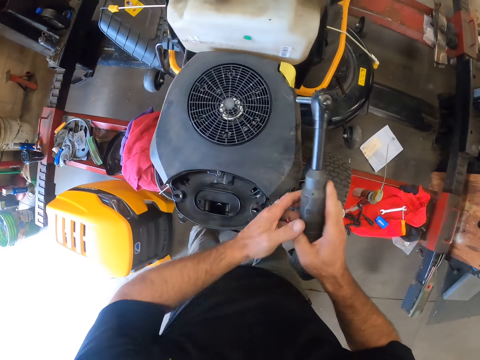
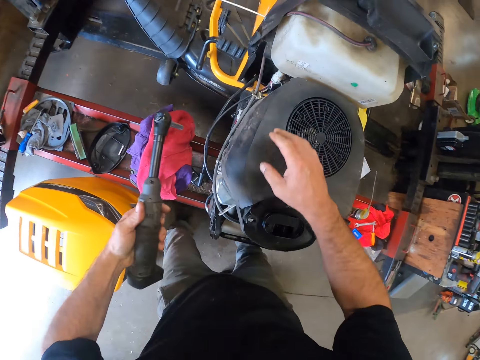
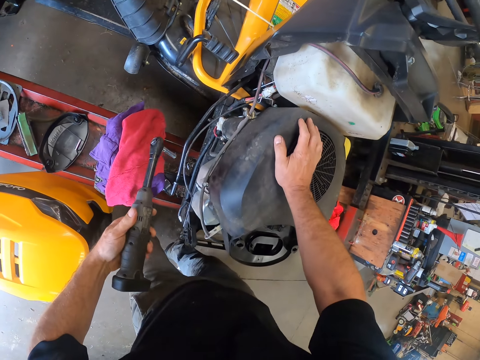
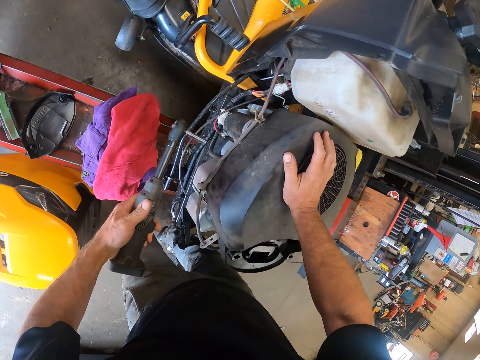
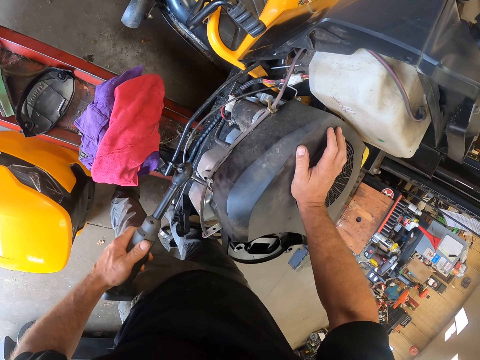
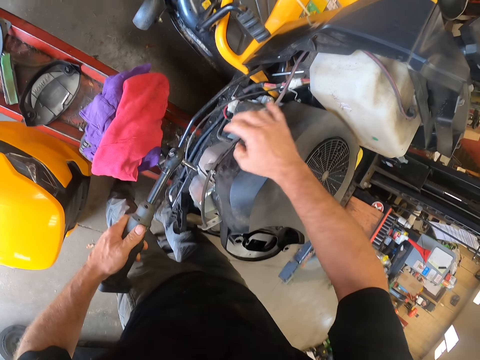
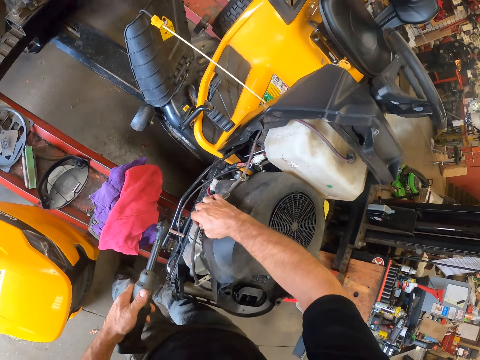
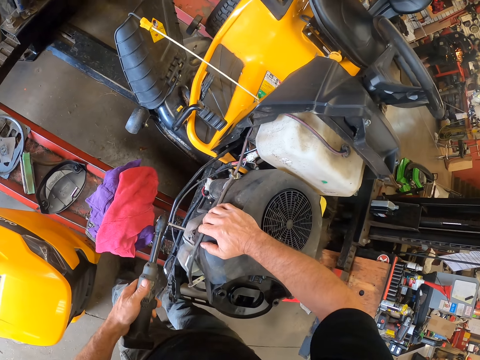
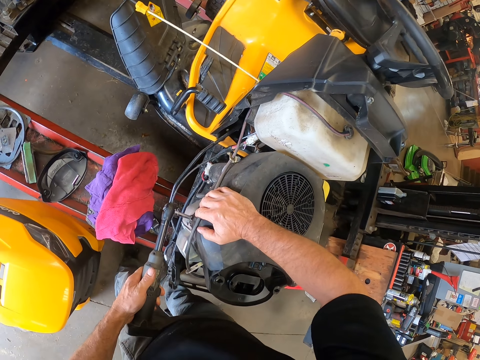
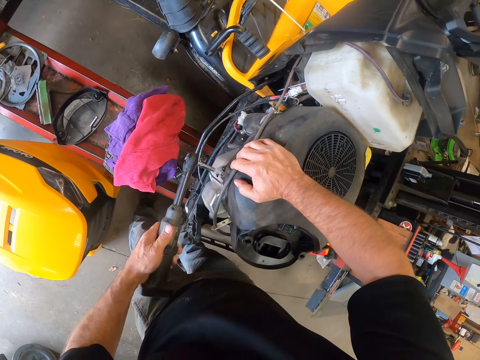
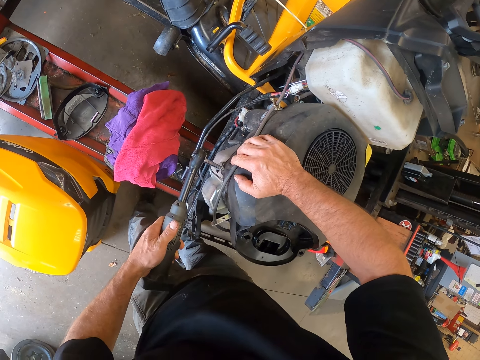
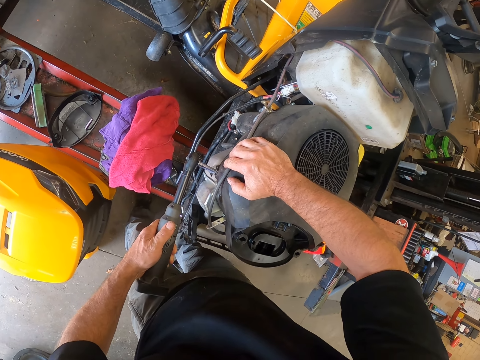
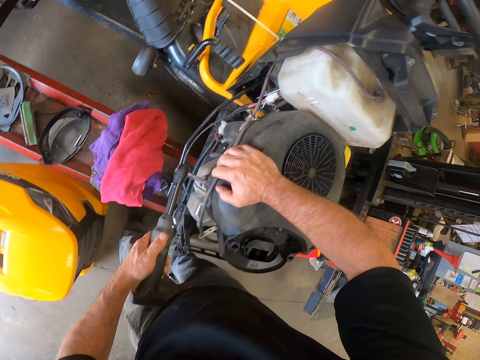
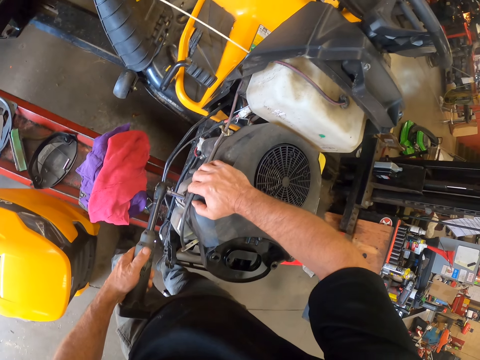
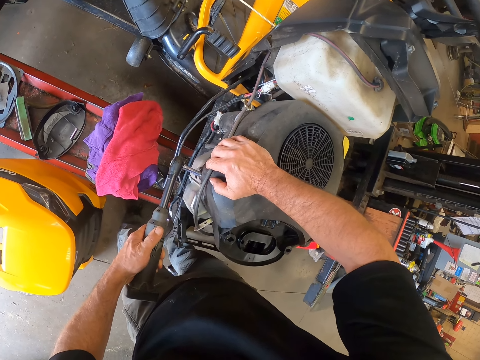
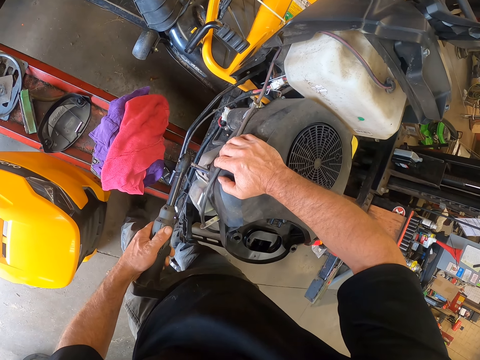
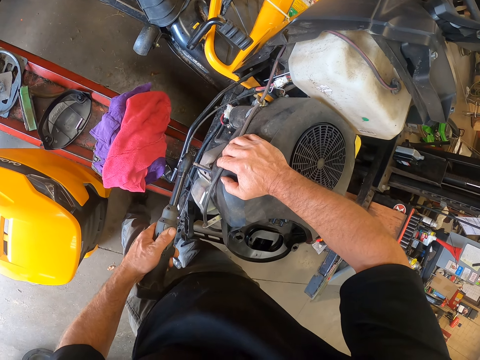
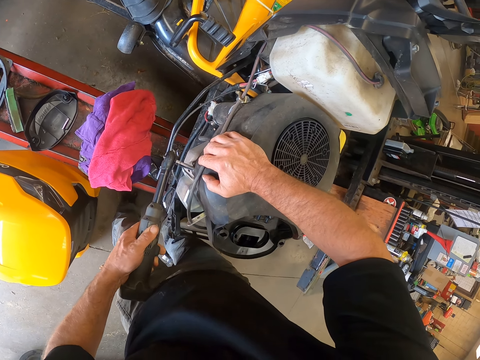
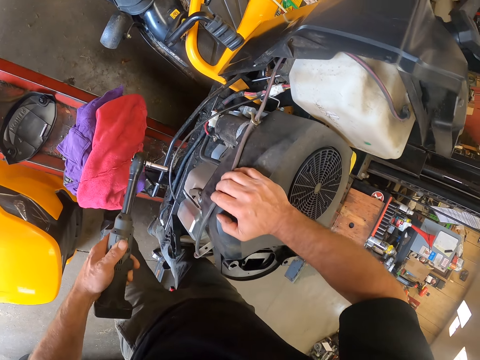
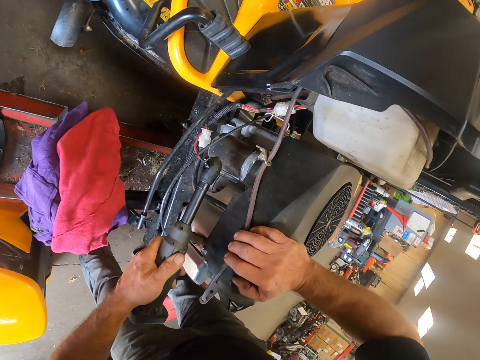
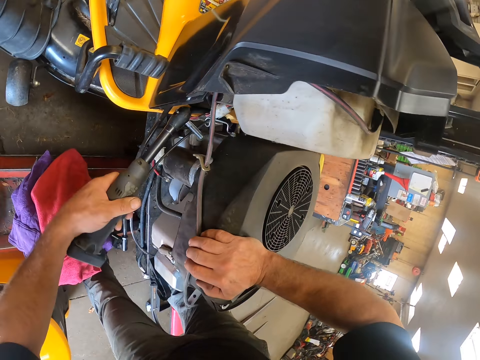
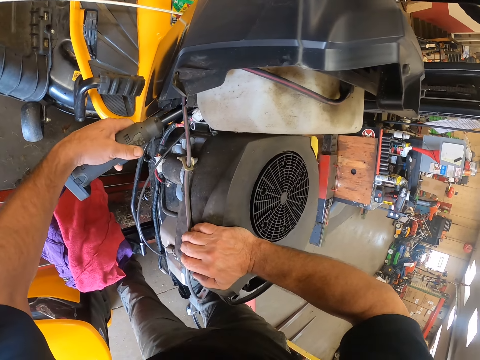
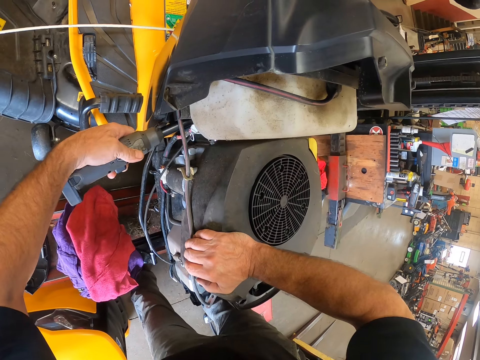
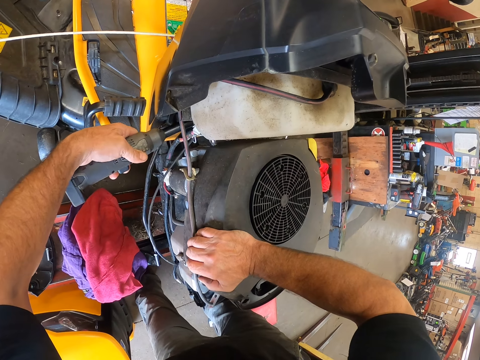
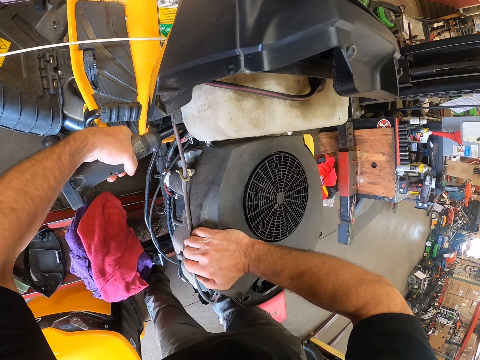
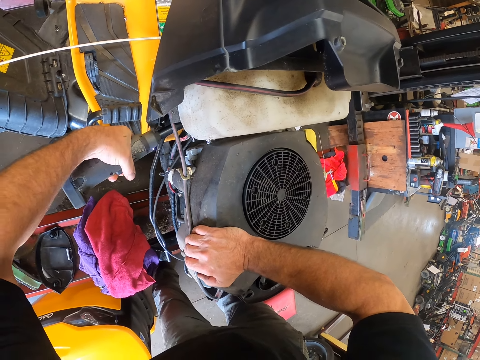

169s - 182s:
The camera wearer passes the hand drilling machine to his left hand. He places his right hand on the mower. He holds the wire of the mower with his right hand. He tightens two other screws in the mower with the hand drilling machine.

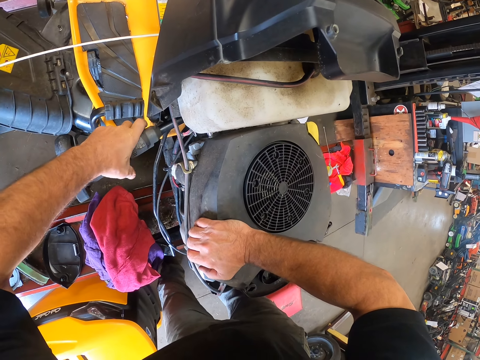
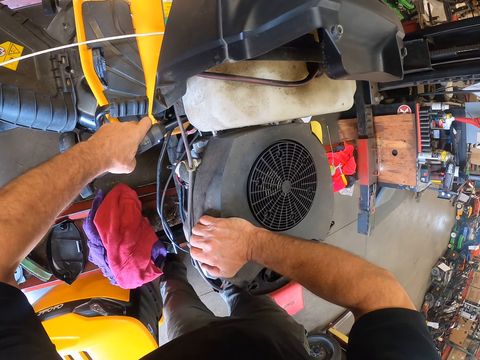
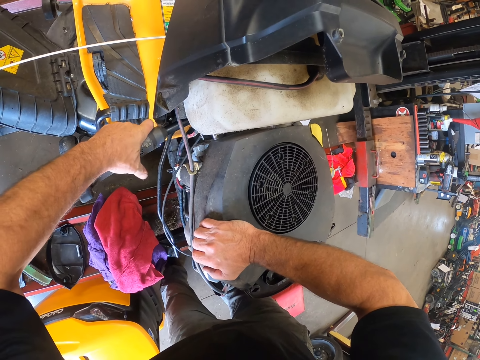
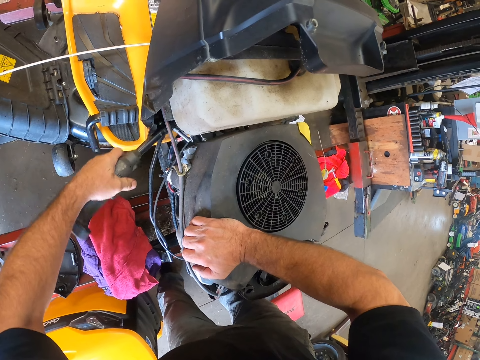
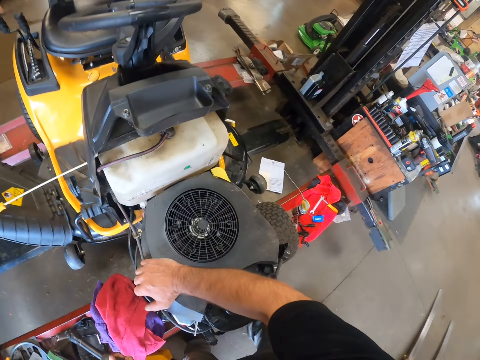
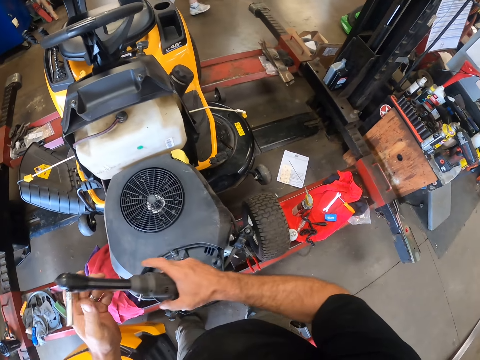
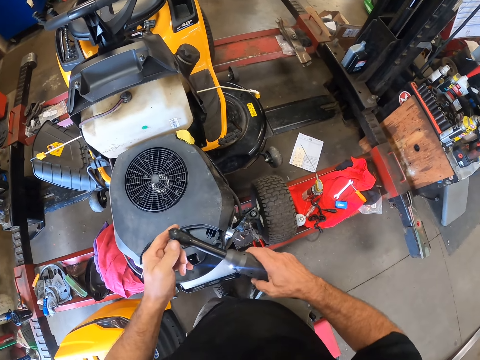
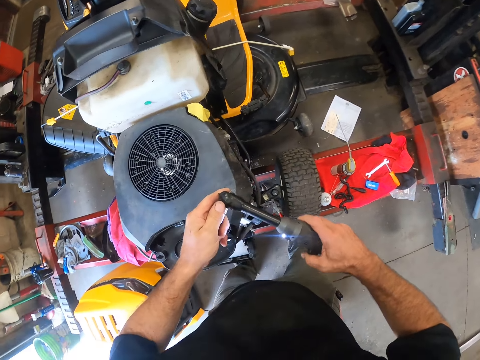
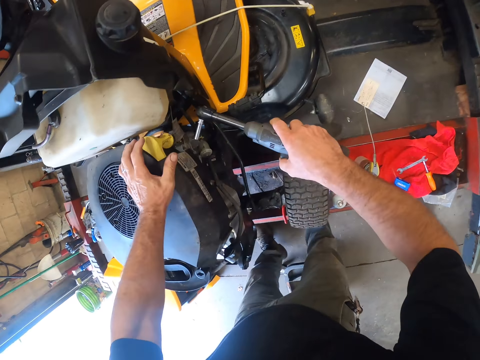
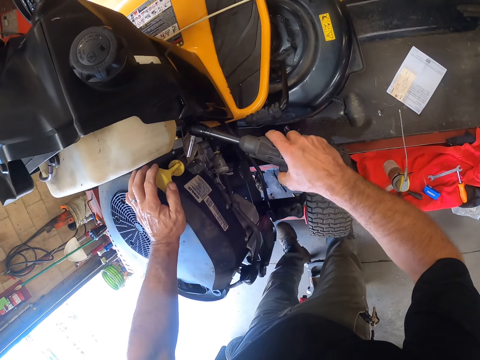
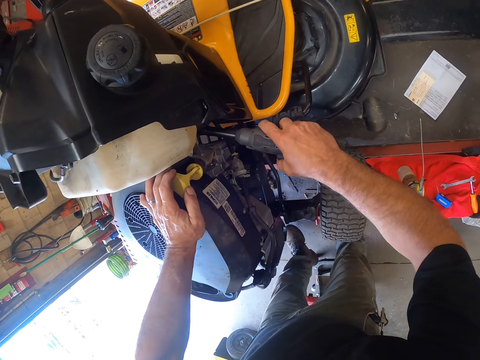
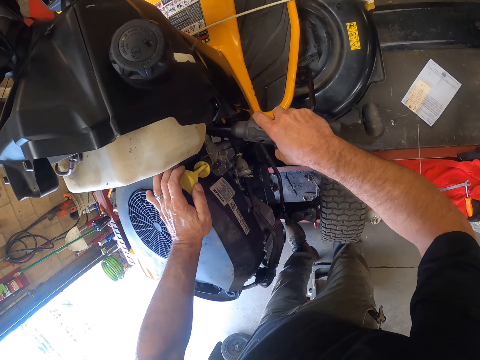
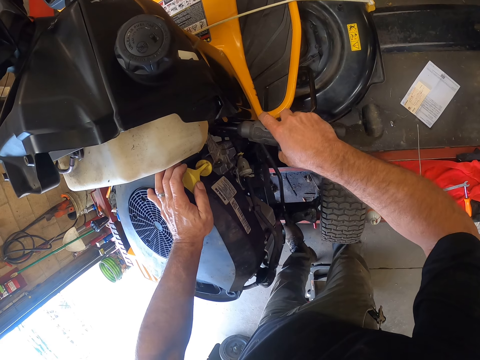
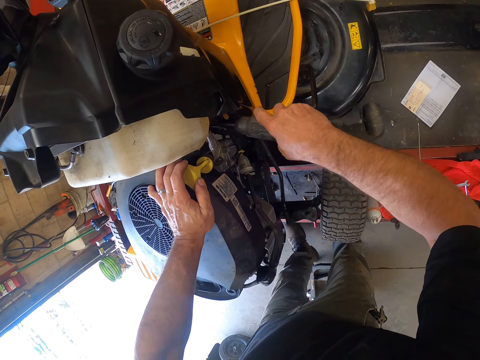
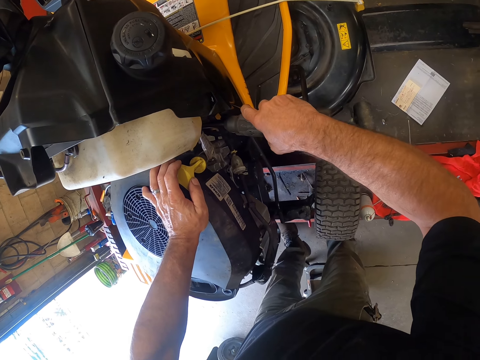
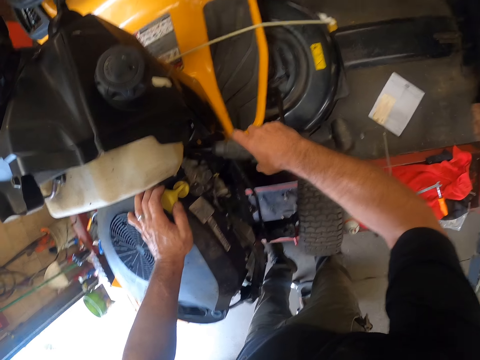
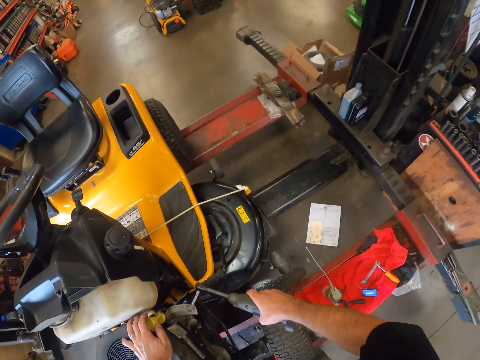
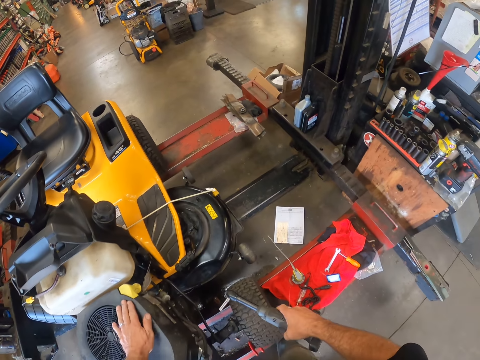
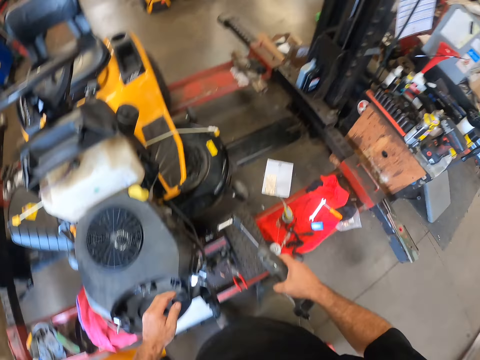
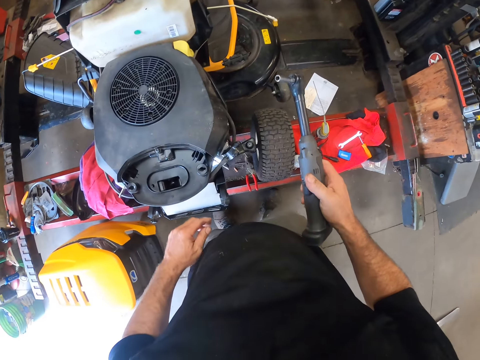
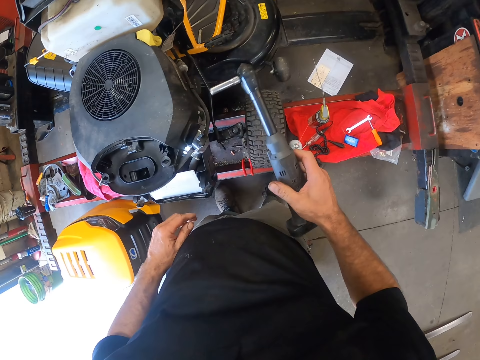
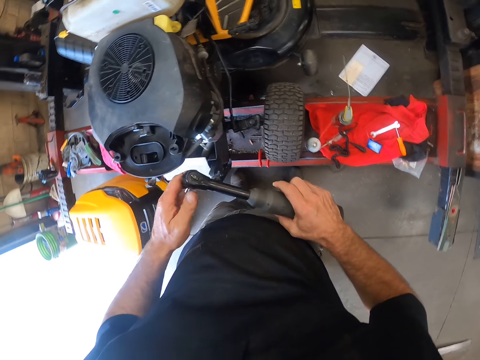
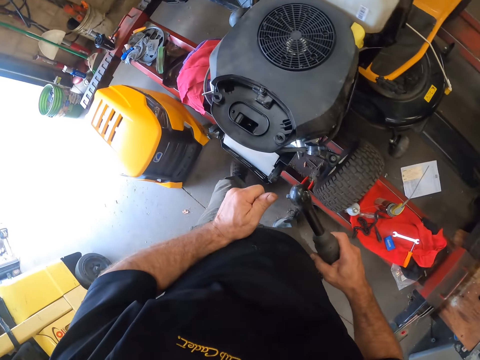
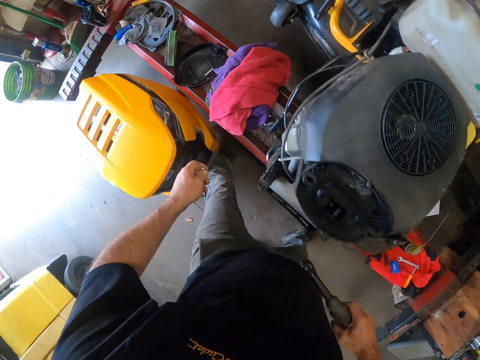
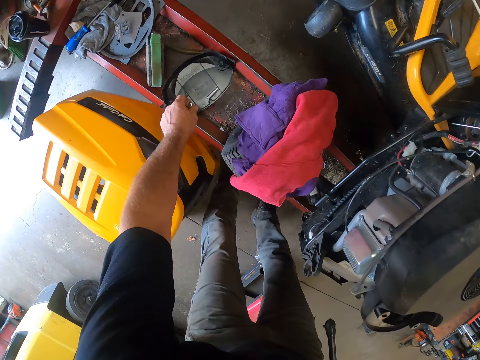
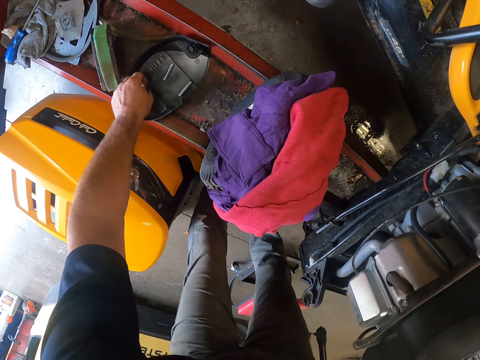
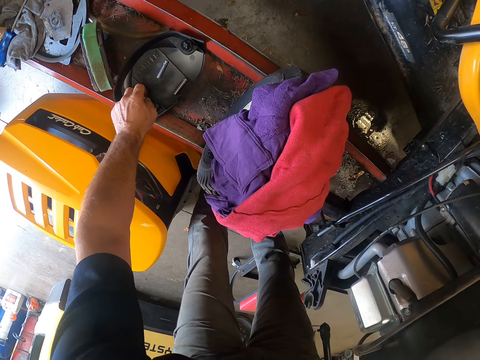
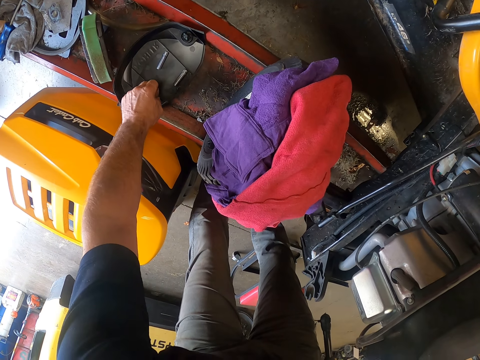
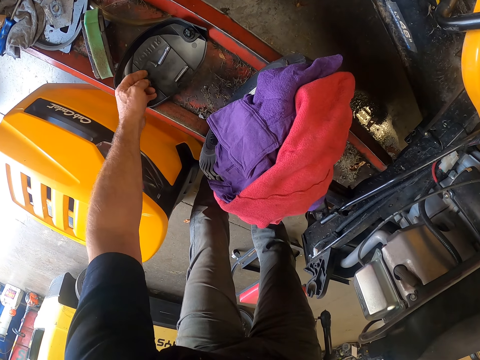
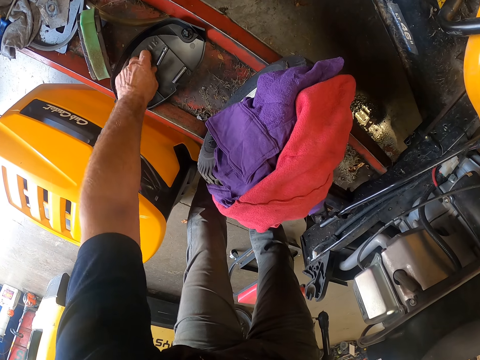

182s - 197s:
The camera wearer passes the hand drilling machine to his right hand. He adjusts the drill bit of the hand drilling machine with his left hand. He places his left hand on the mower. He tightens another screw with the hand drilling machine. He detaches the drill bit from the hand drilling machine with his left hand. He drops the drill bit on the black cover on the iron platform. He picks two screws from the black cover with his left hand.
